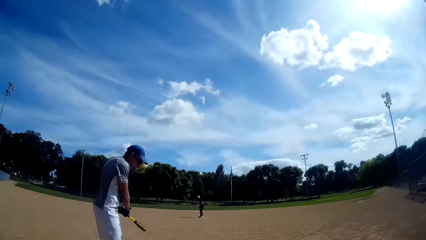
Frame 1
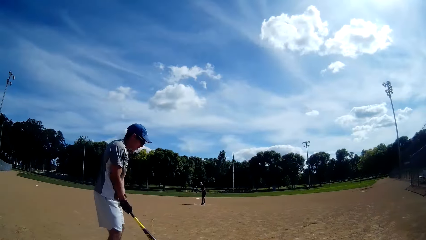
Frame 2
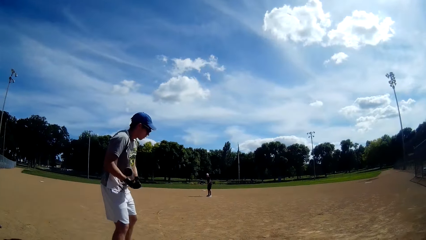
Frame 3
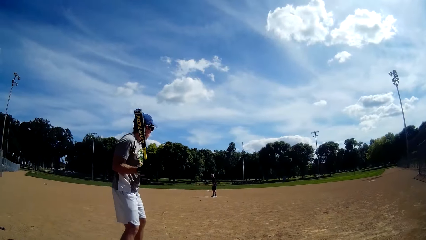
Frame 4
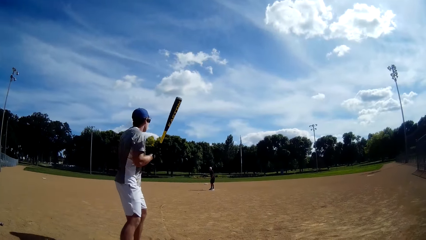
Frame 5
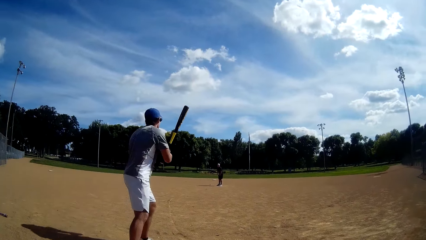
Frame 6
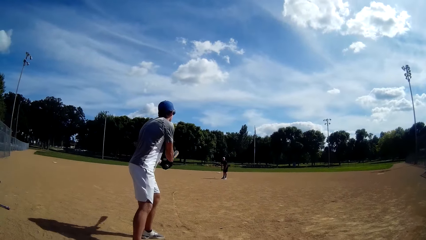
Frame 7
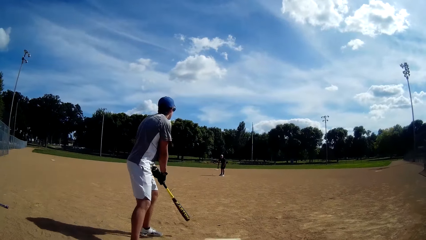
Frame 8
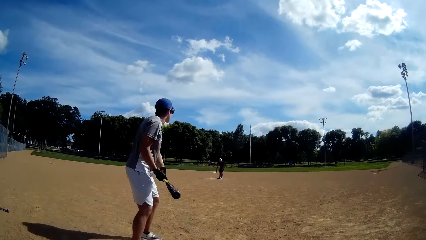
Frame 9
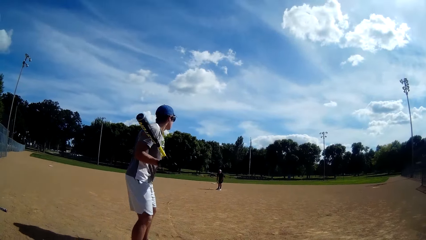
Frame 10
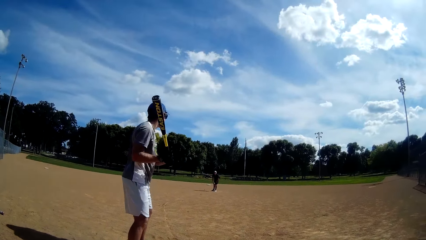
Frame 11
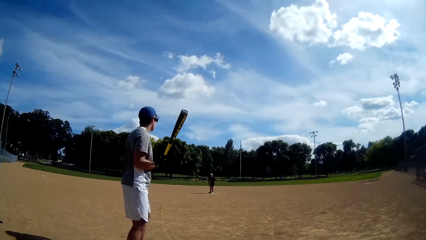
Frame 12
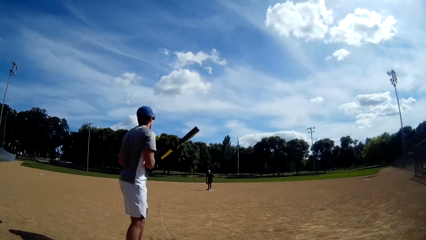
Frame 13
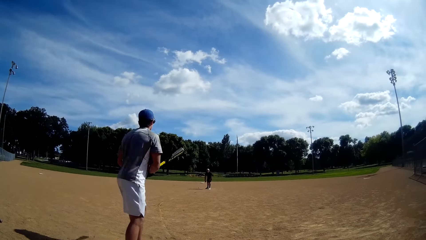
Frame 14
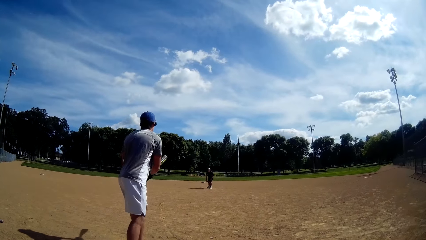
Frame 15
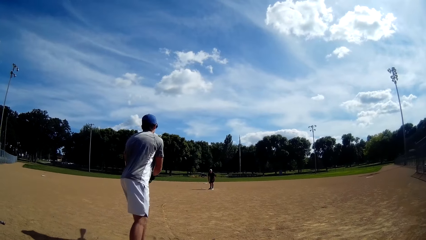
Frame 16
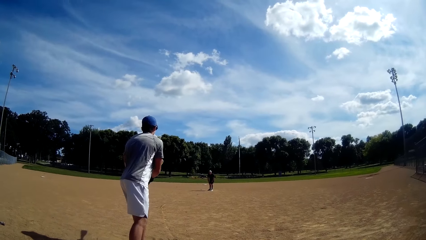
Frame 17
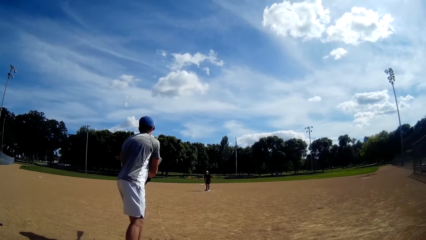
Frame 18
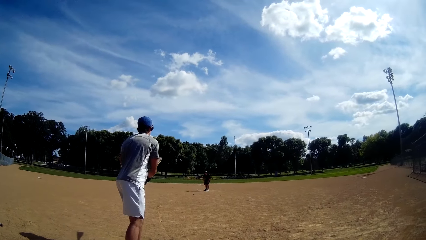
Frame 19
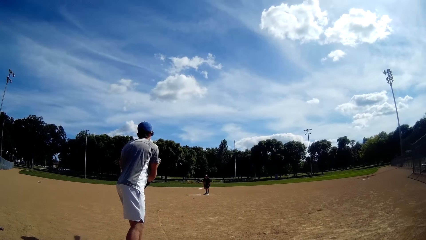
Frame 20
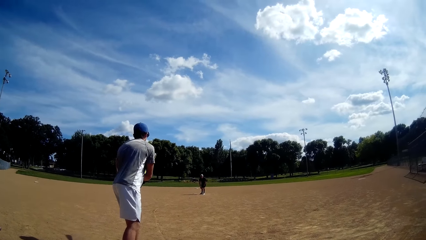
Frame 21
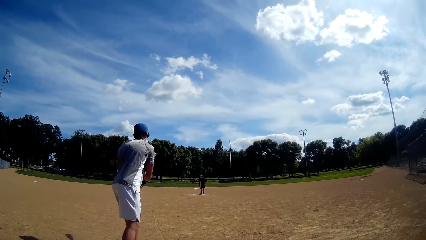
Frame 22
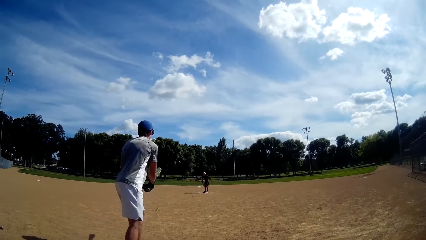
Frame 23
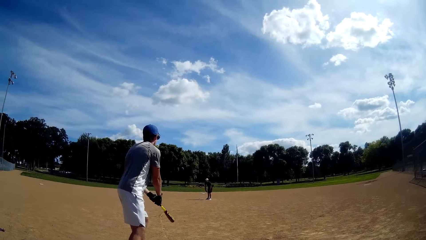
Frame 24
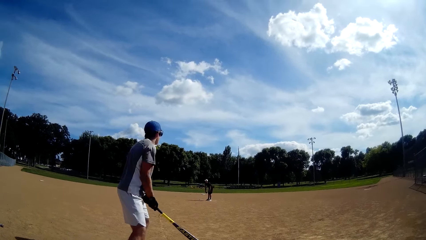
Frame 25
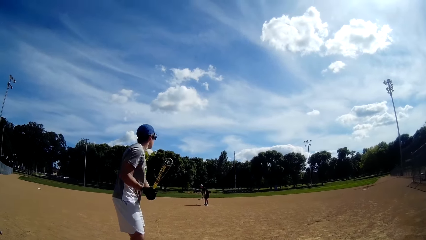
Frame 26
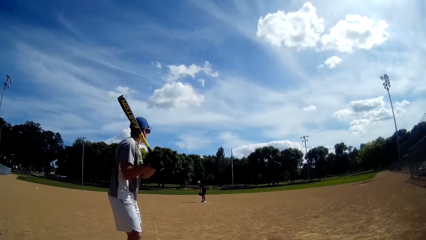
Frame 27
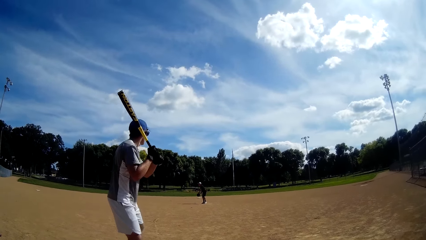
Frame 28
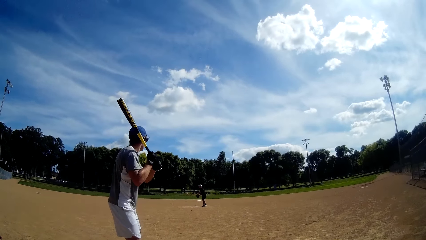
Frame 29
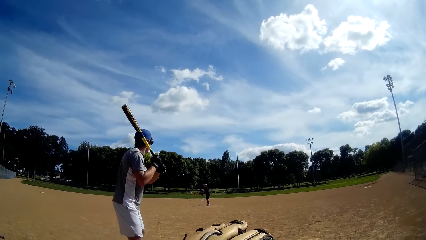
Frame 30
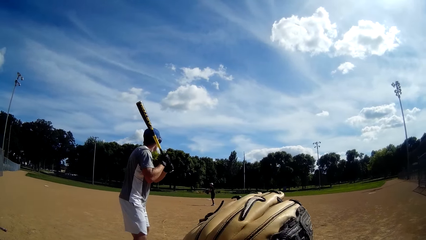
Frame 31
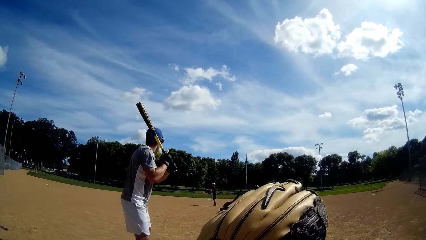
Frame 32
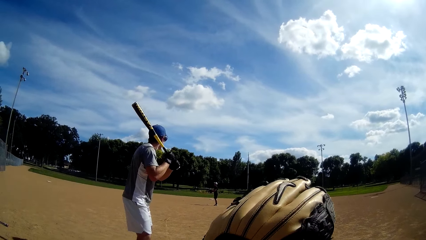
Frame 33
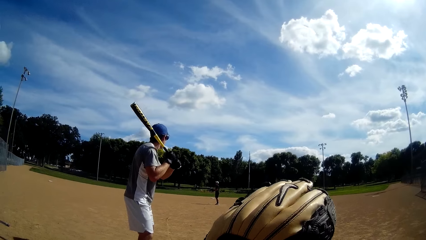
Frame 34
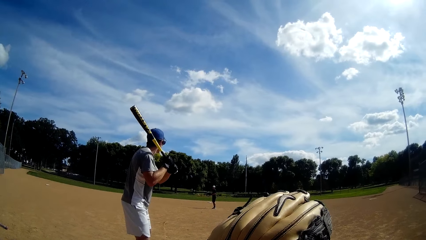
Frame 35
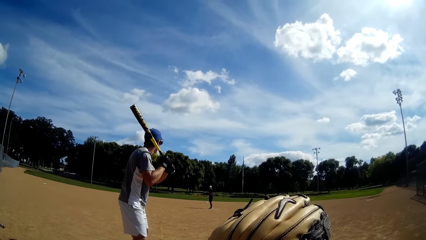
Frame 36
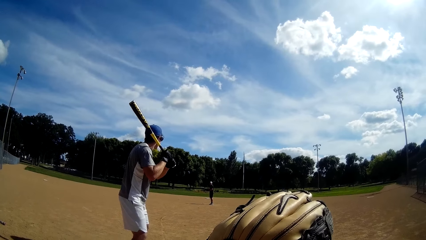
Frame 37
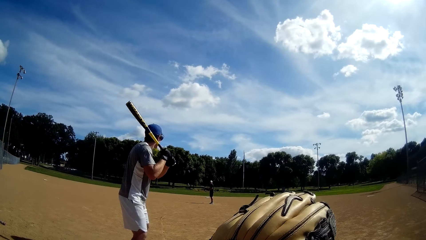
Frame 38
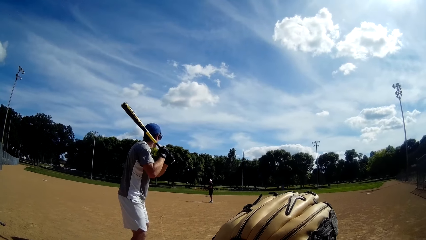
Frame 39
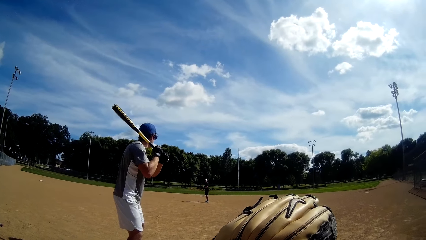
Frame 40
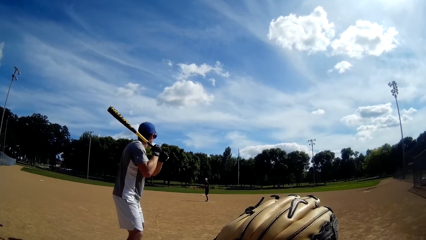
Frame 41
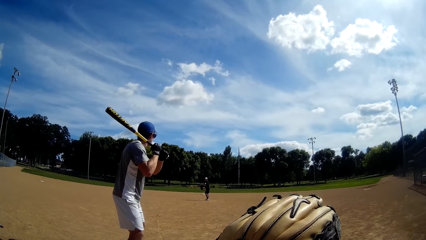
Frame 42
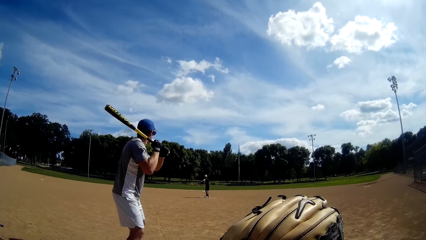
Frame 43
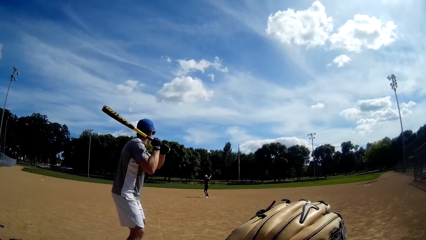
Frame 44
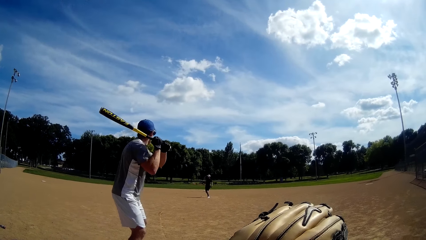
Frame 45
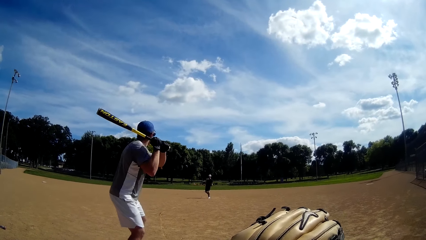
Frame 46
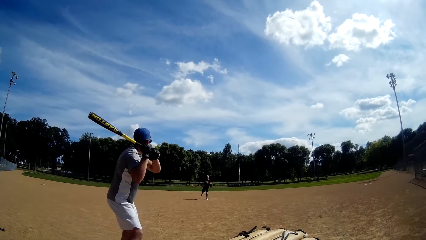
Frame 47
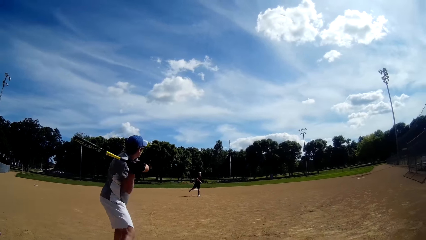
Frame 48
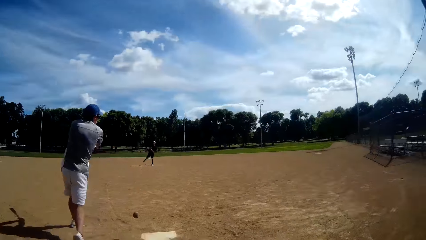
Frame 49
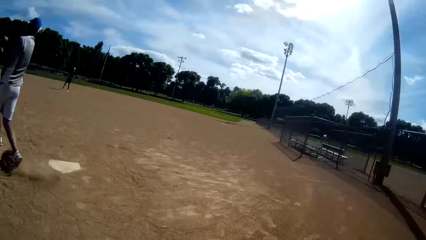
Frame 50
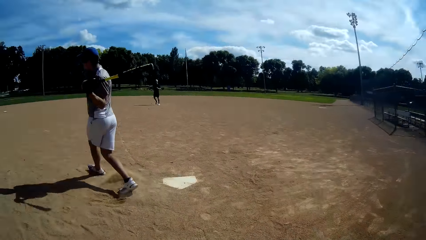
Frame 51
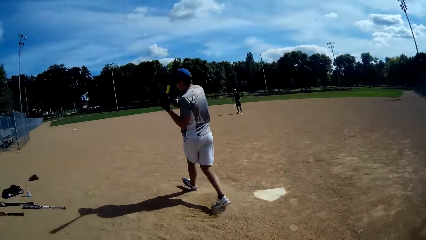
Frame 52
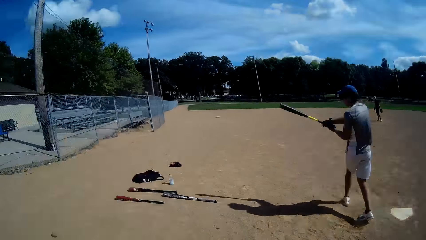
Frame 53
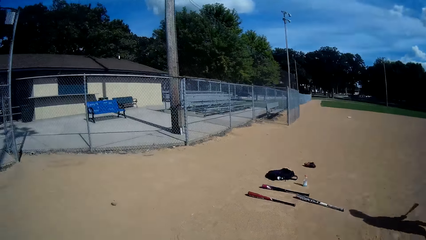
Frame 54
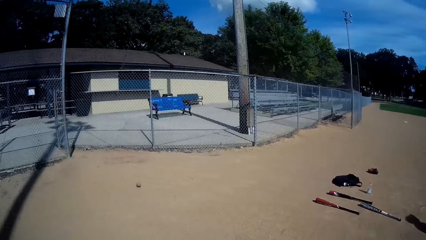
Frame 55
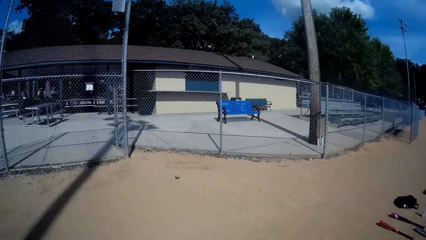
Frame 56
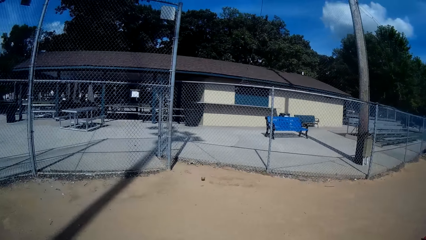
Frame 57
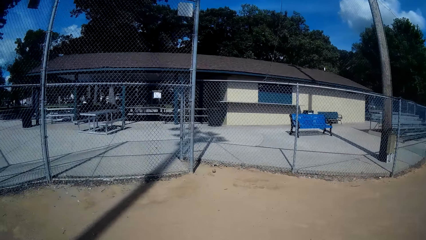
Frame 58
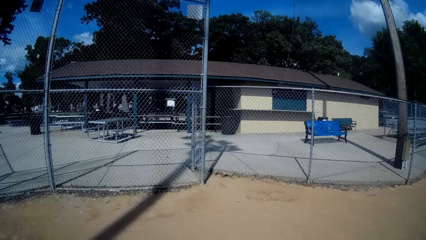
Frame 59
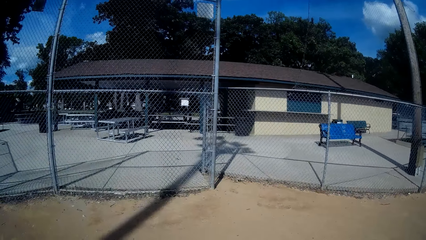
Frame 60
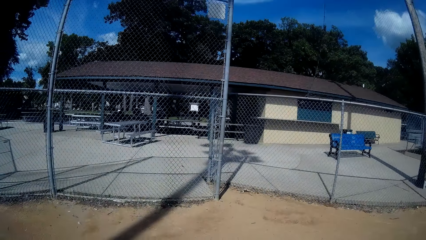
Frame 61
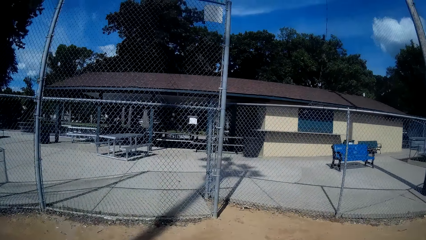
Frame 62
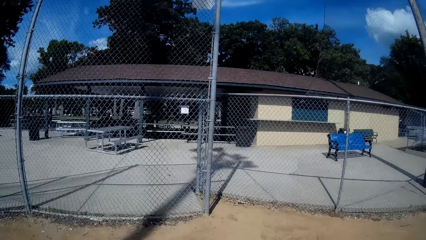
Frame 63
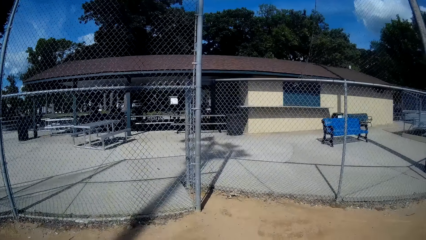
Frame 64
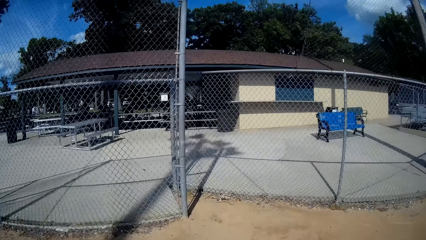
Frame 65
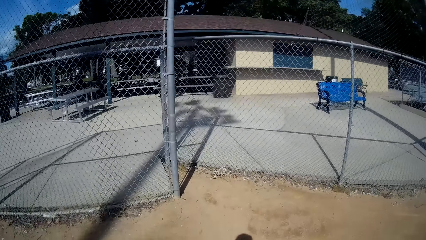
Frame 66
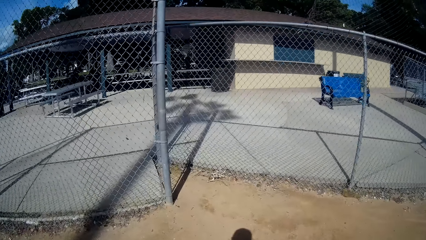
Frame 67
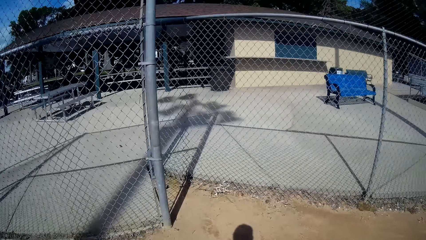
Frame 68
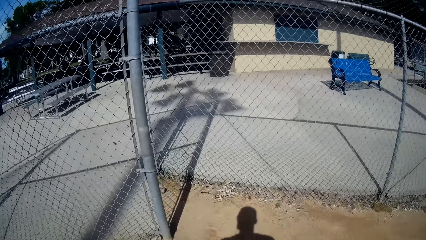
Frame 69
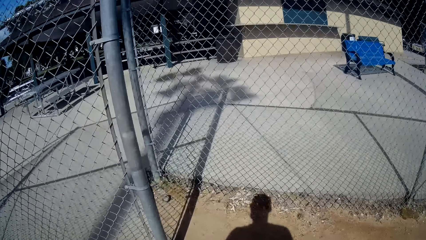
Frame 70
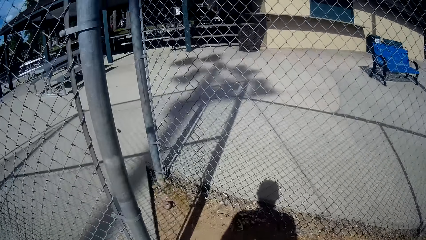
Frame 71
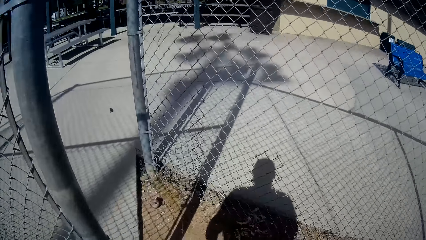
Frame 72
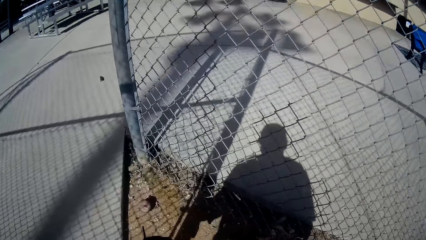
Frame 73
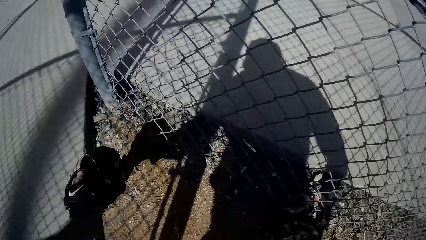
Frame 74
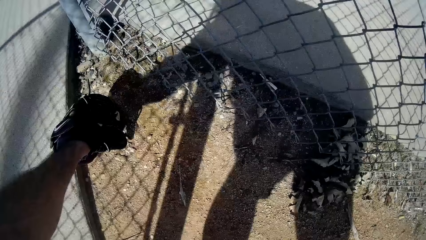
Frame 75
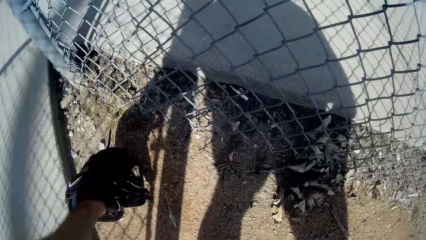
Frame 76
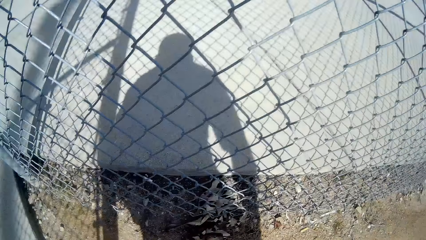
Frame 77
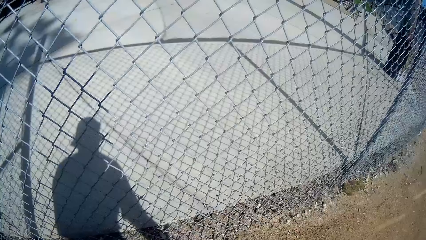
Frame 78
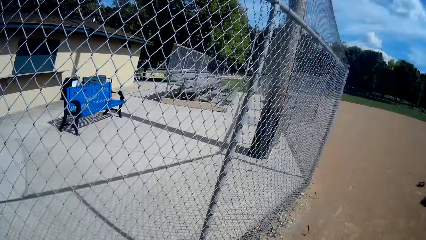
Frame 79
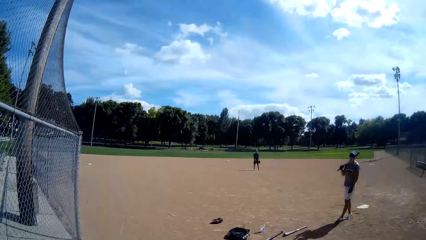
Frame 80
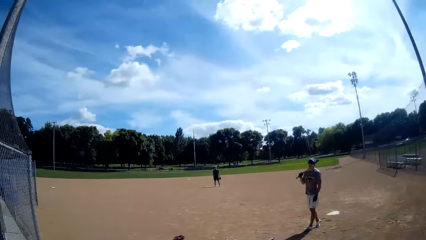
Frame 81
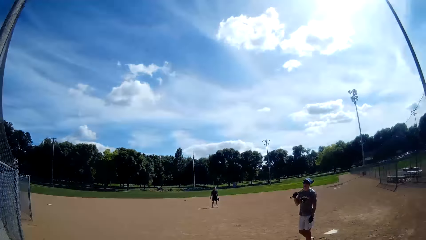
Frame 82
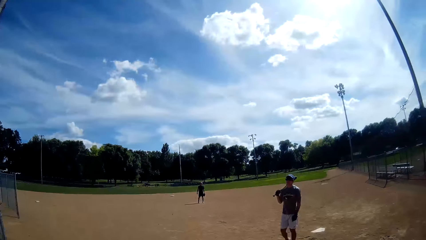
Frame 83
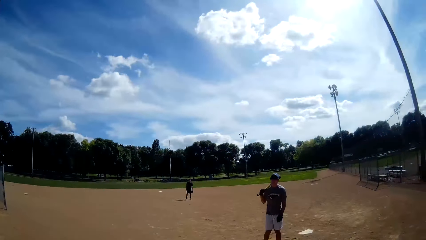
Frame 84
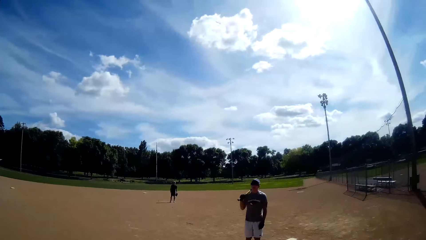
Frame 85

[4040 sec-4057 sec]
A man rotates the baseball bat. The camera wearer lifts his hand. Another man throws the baseball to the camera wearer. The camera wearer walks on the field. He picks the baseball from the ground. He walks on the field.
